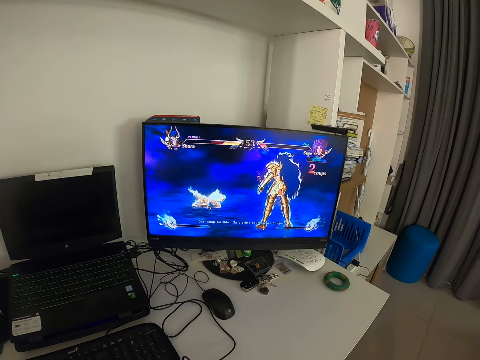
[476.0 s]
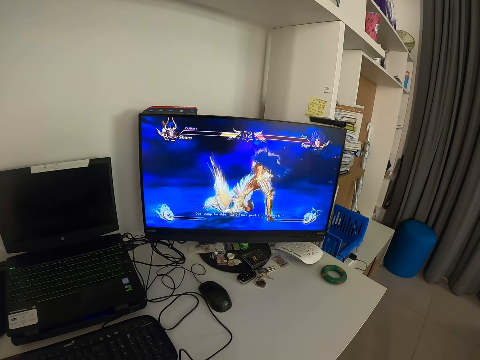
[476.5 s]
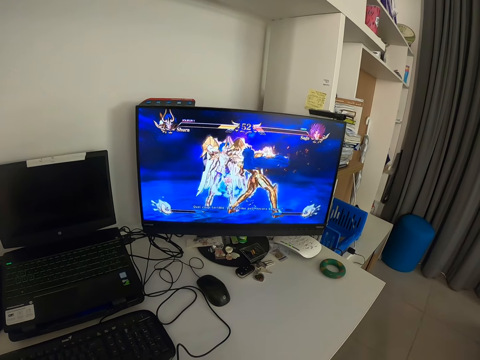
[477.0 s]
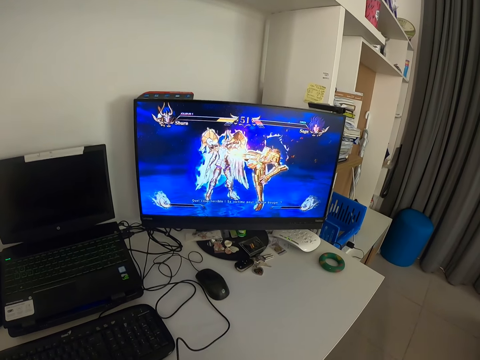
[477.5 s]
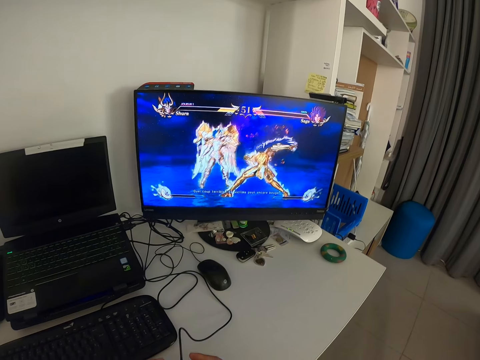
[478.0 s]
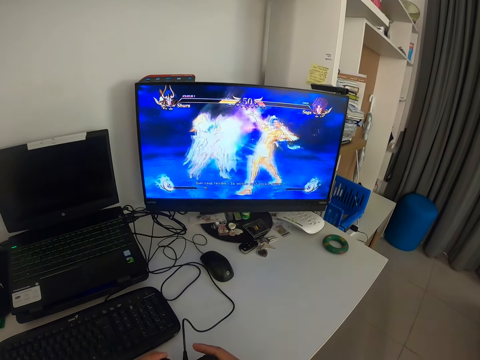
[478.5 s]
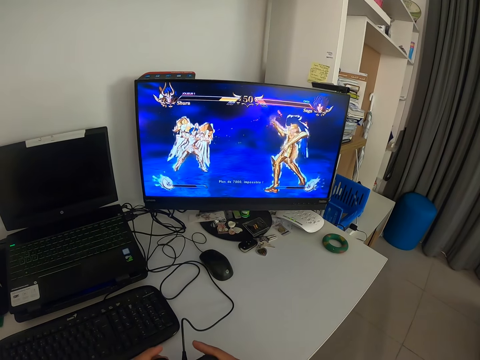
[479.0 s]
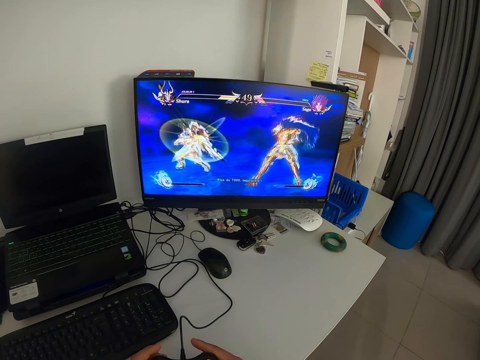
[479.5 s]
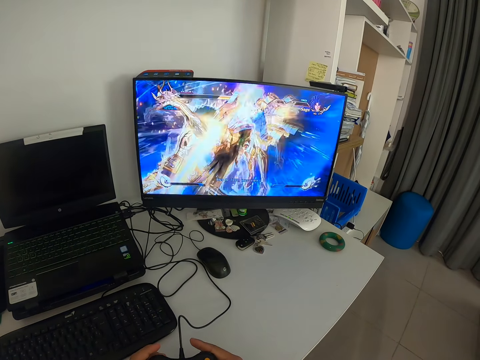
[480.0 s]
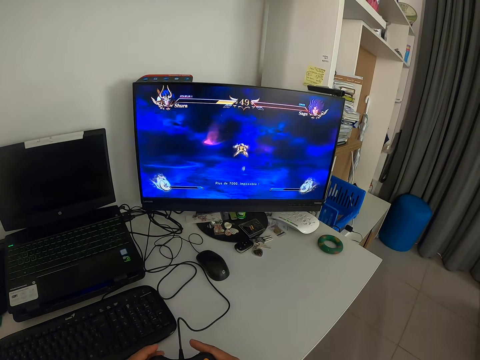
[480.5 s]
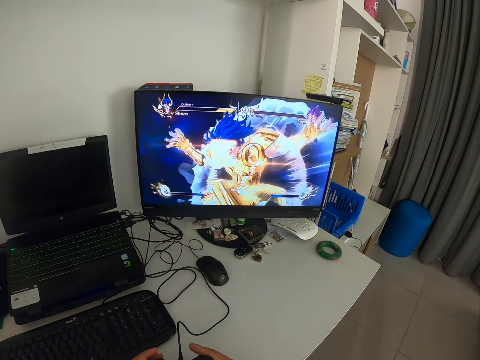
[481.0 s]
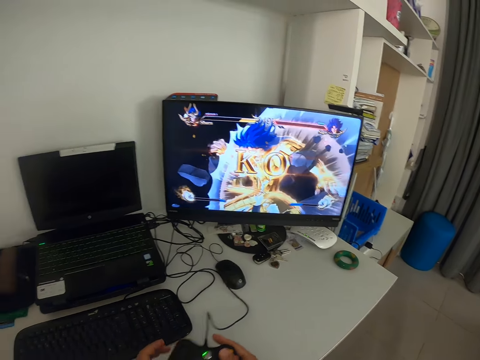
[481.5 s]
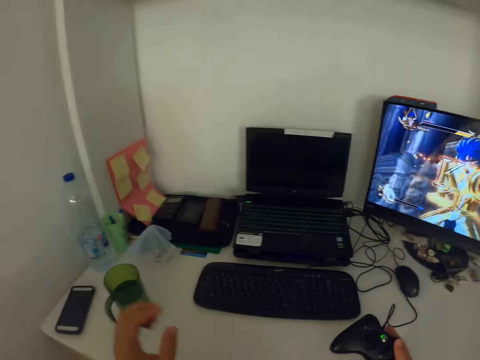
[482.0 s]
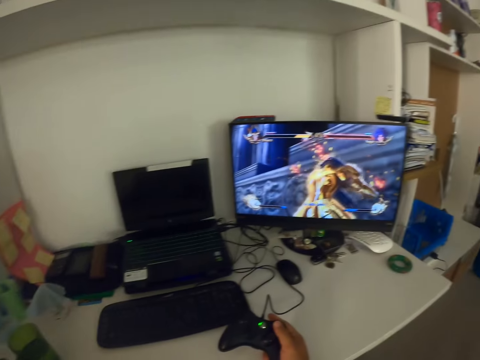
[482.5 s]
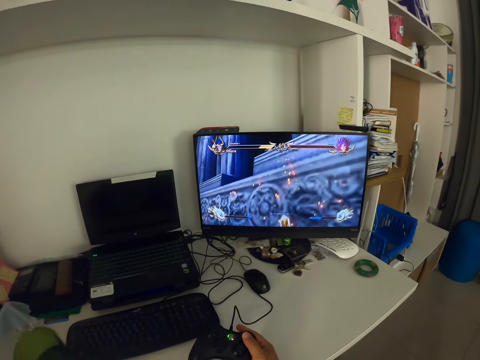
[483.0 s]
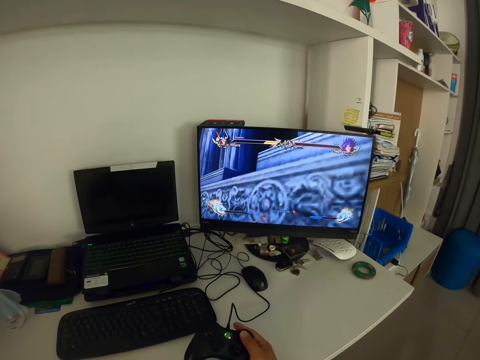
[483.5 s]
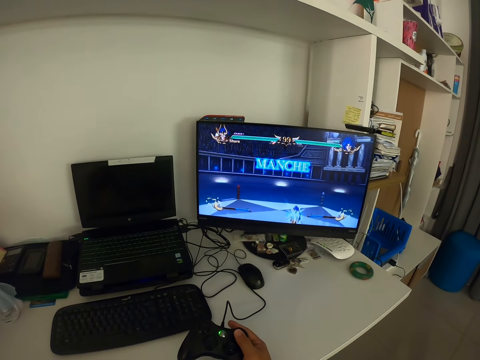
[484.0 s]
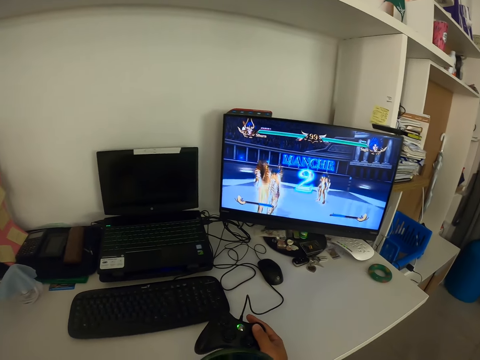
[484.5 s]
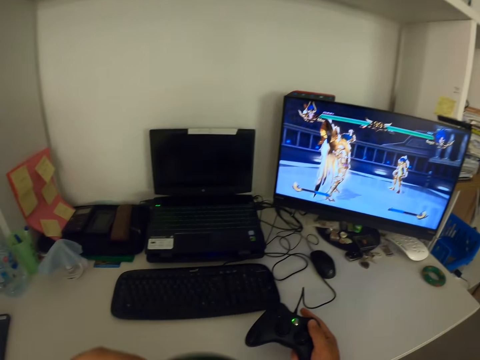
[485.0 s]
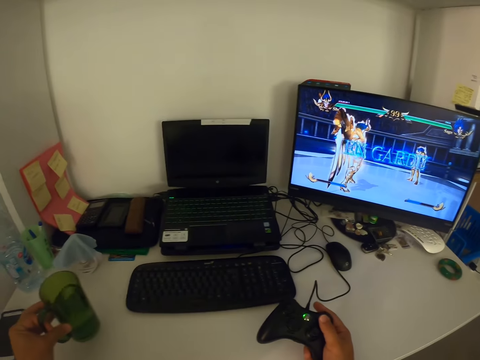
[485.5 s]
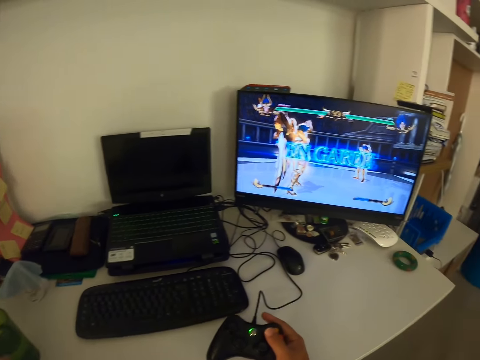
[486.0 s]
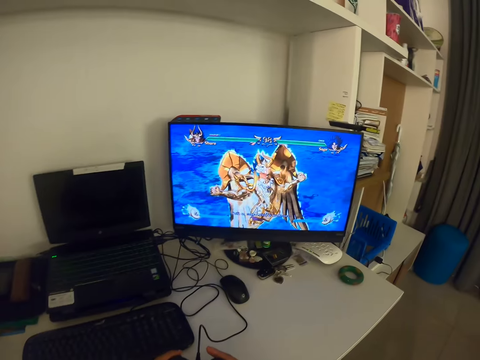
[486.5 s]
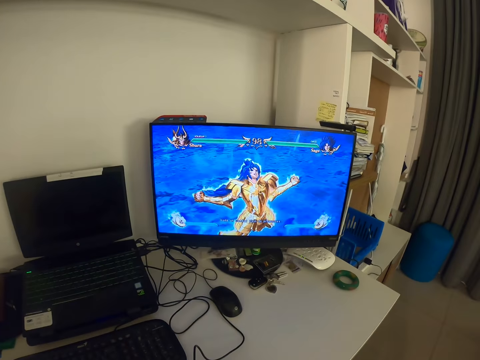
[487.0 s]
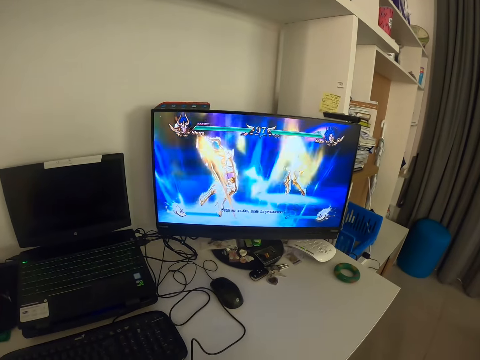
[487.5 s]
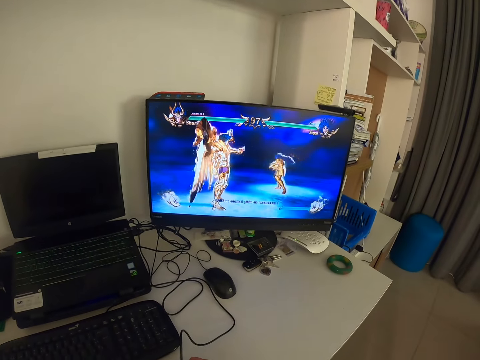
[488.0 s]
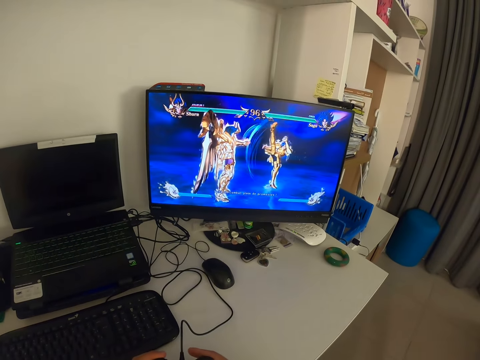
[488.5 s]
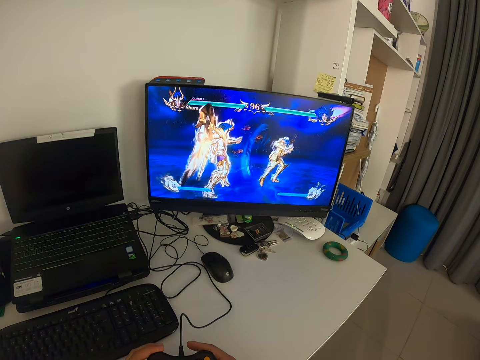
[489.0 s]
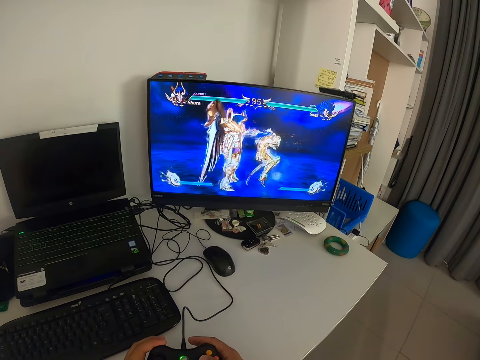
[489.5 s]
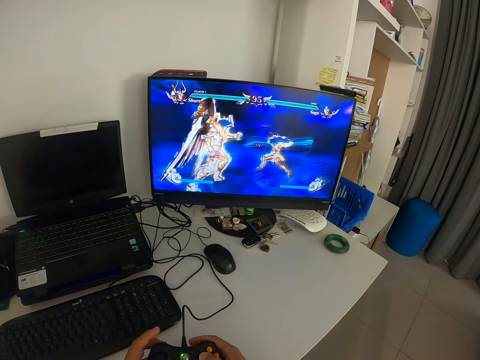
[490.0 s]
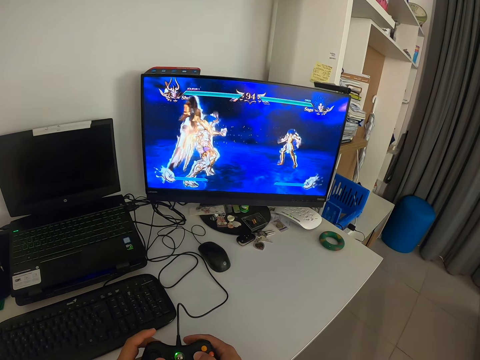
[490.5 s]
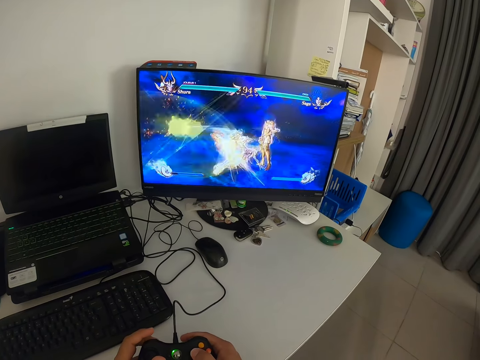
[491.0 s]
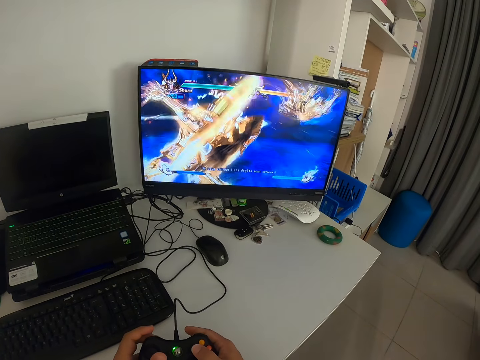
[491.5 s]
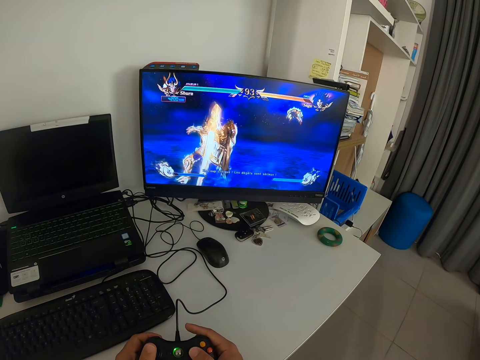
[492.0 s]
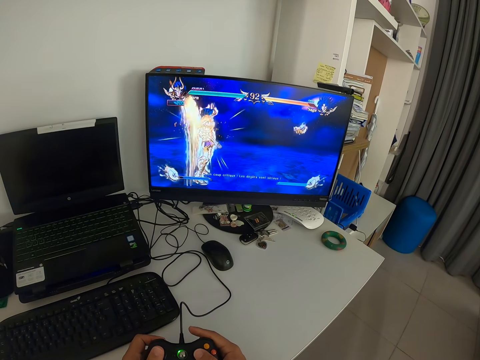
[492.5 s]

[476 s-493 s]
The camera wearer presses the game pad. He looks at the monitor. He reaches for a cup with his left hand. He turns to his left. He lifts the cup off the table. He drinks from the cup. He moves the cup towards himself. He looks at the monitor. He returns the cup back to the table. He holds the game pad with both hands. He looks at the monitor. He operates the game pad.

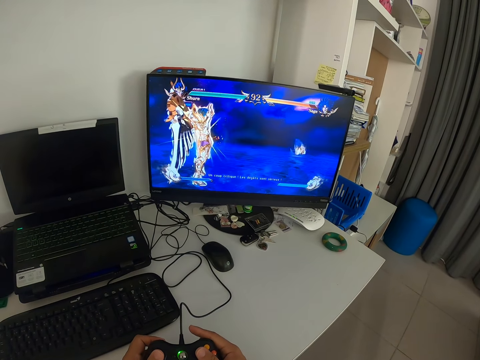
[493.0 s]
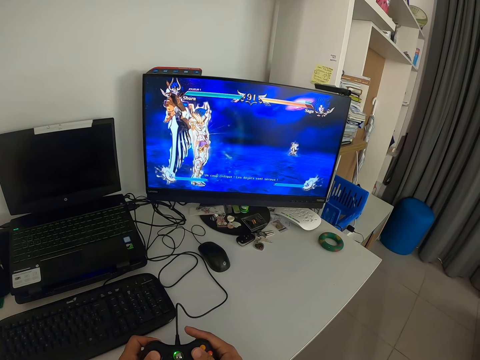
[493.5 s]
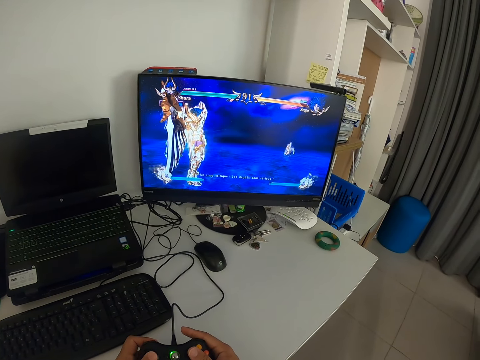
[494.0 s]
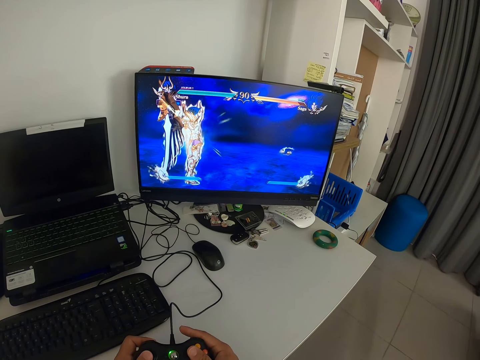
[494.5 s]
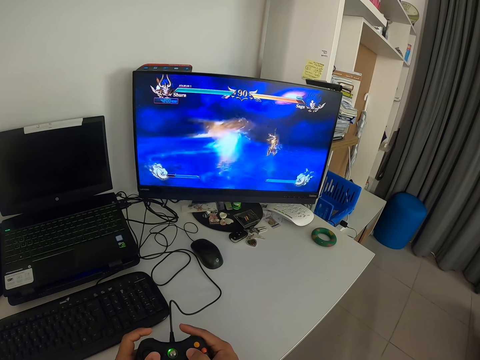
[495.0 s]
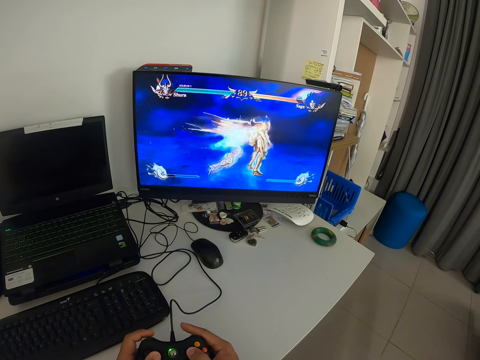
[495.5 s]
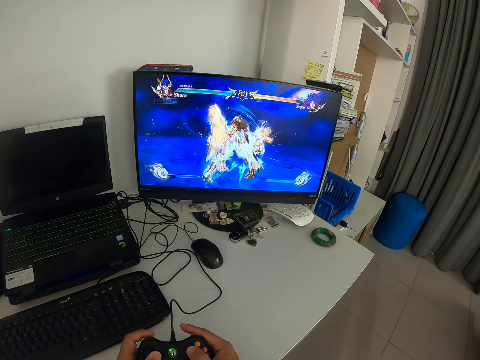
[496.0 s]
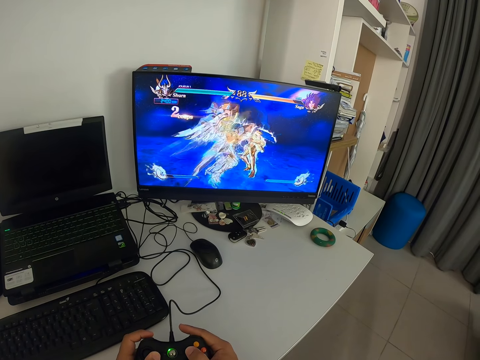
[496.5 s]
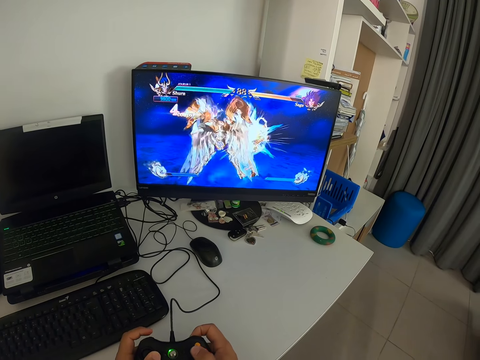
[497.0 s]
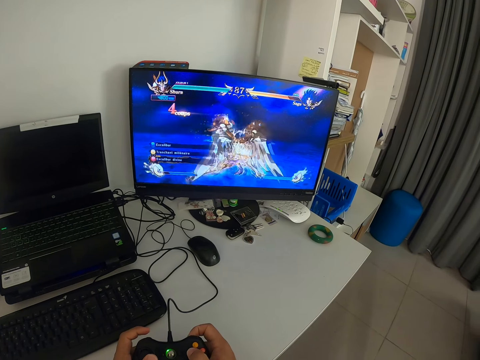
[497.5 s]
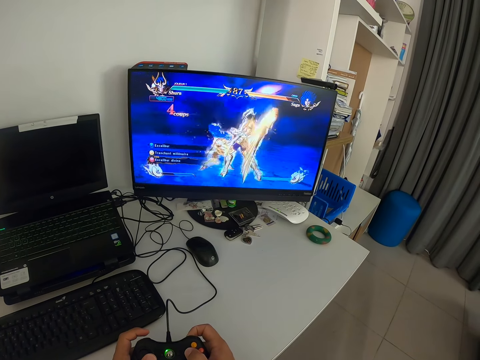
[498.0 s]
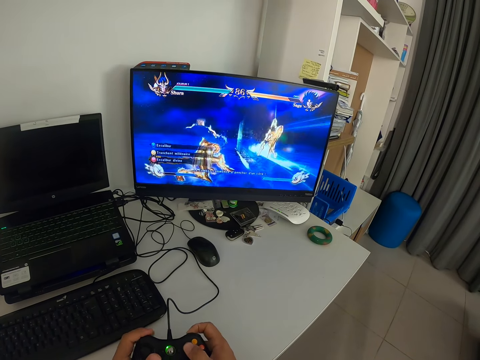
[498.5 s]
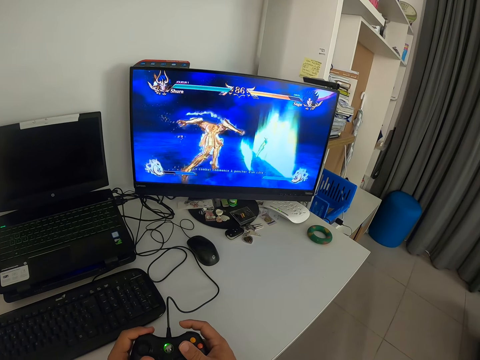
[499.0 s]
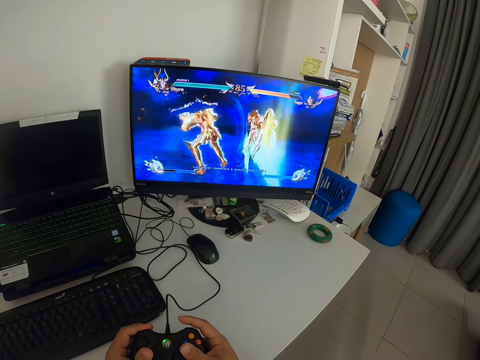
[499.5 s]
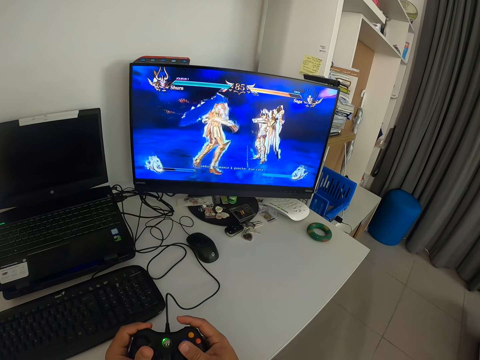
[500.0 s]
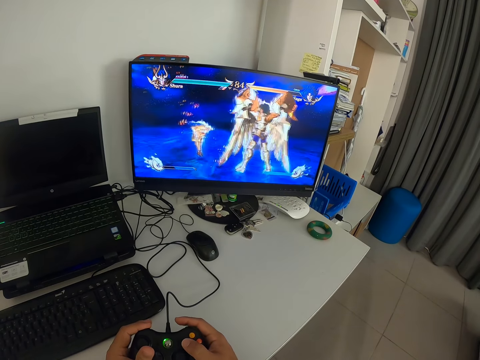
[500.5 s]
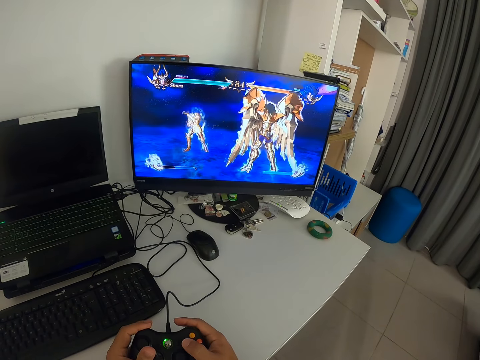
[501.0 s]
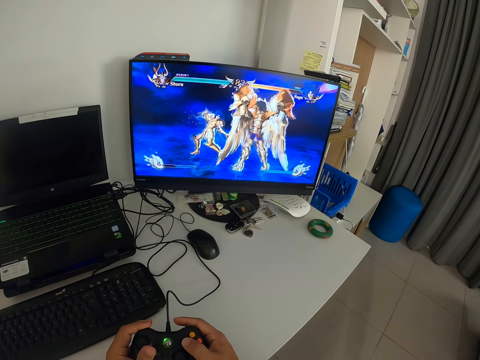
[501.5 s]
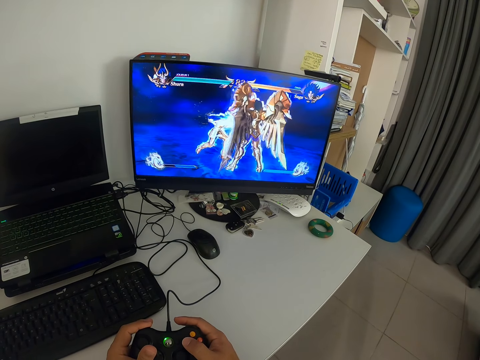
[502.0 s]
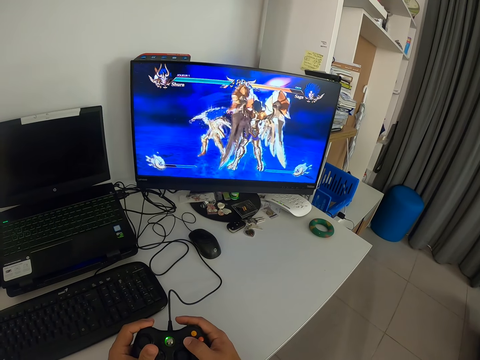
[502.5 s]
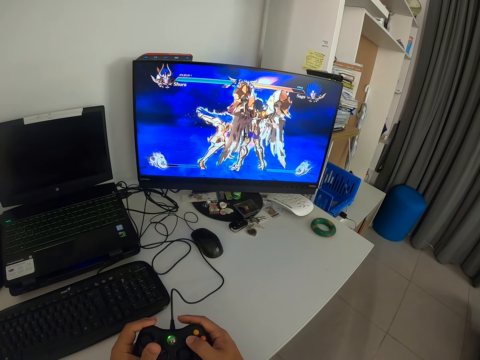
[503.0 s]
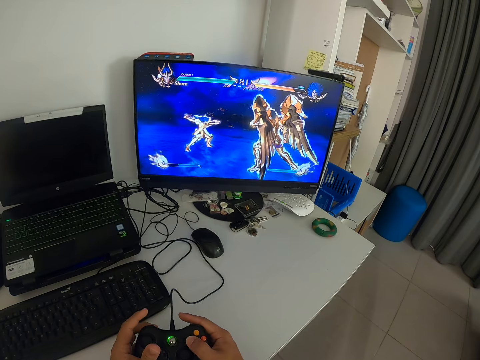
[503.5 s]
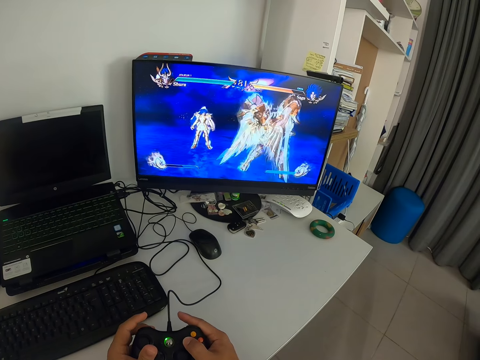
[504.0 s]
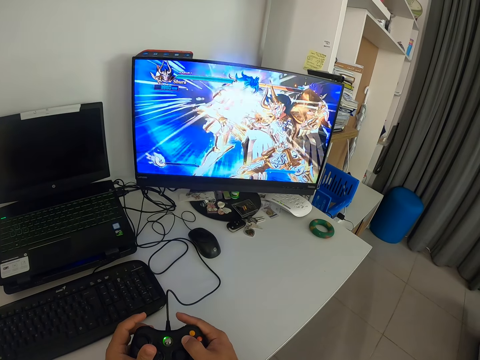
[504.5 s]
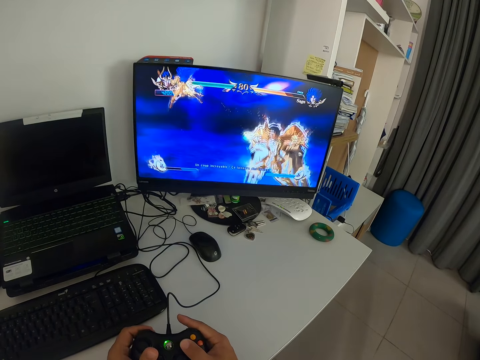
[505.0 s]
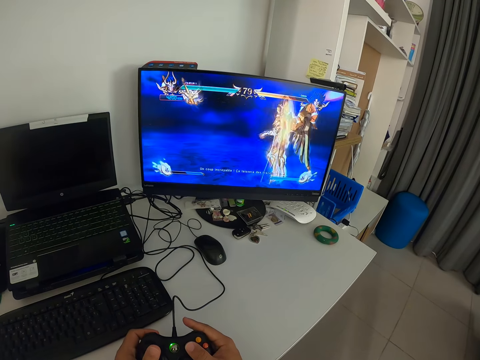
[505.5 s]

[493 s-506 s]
The camera wearer looks at the monitor. They press the game pad. They look at the monitor. They press the game pad.
